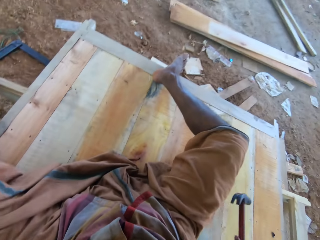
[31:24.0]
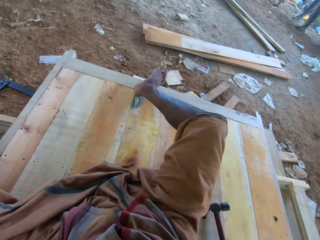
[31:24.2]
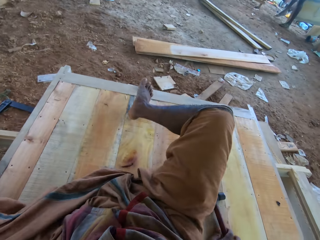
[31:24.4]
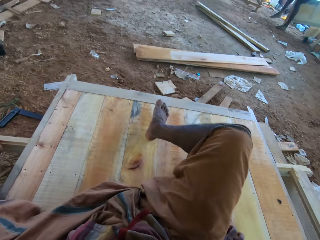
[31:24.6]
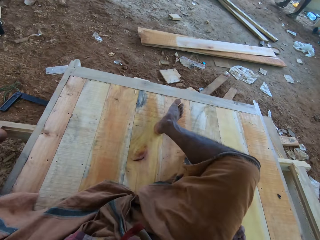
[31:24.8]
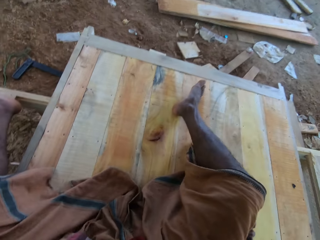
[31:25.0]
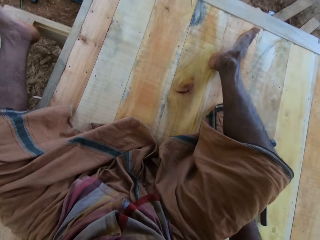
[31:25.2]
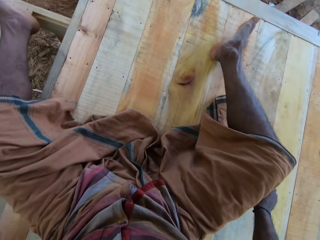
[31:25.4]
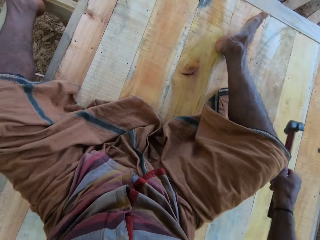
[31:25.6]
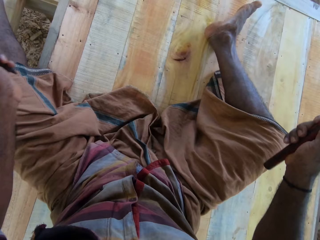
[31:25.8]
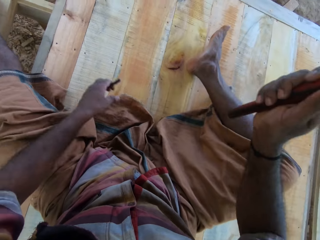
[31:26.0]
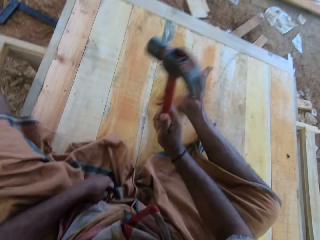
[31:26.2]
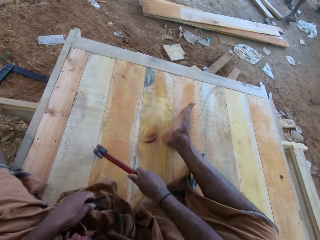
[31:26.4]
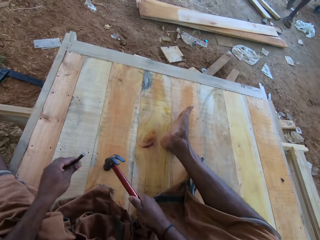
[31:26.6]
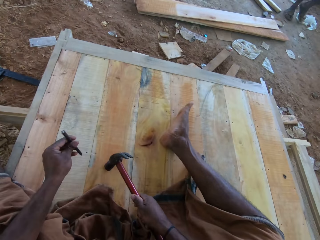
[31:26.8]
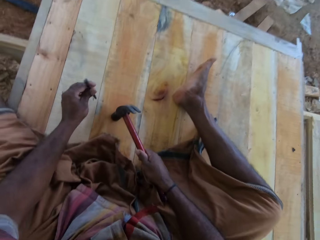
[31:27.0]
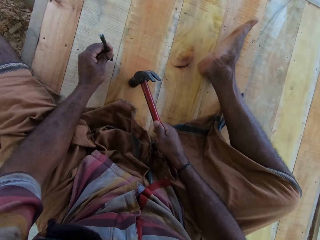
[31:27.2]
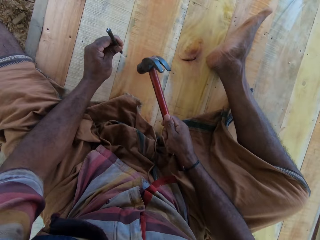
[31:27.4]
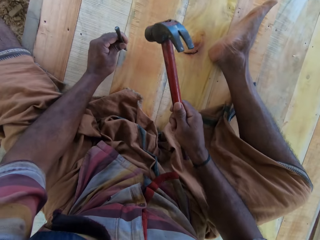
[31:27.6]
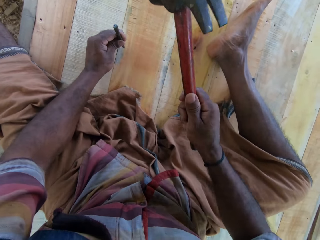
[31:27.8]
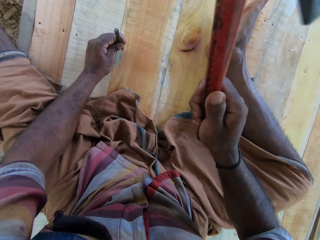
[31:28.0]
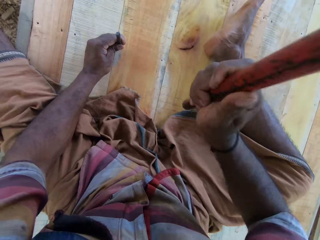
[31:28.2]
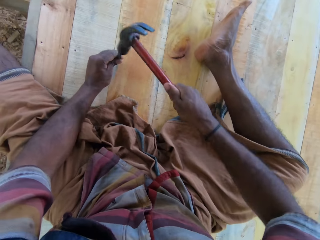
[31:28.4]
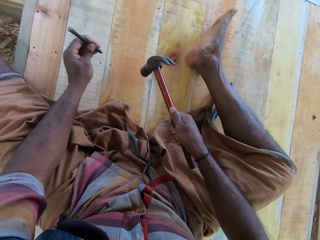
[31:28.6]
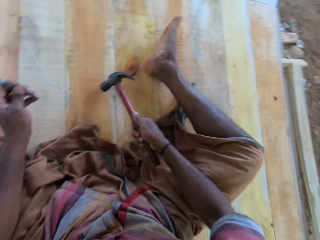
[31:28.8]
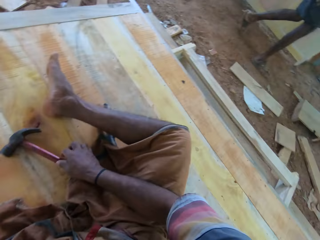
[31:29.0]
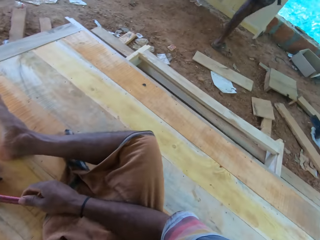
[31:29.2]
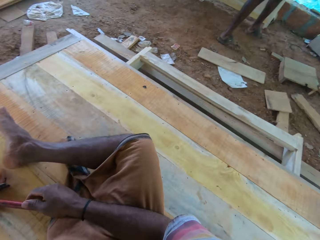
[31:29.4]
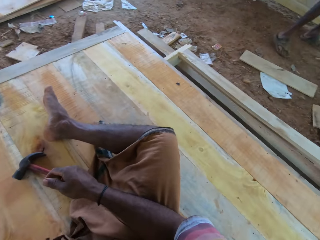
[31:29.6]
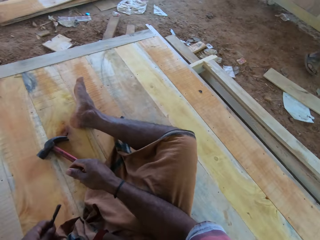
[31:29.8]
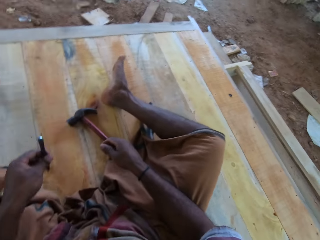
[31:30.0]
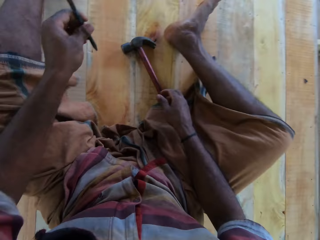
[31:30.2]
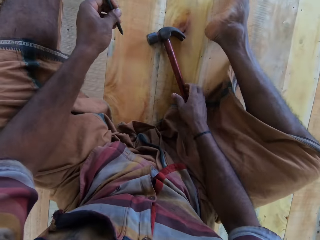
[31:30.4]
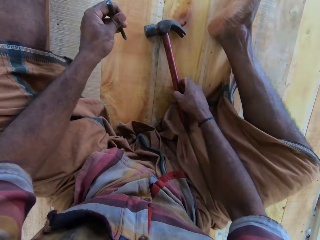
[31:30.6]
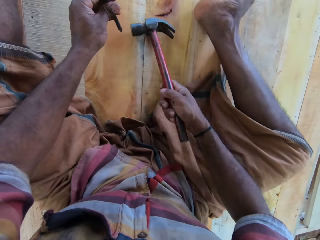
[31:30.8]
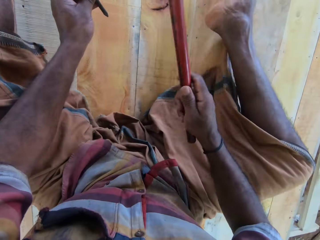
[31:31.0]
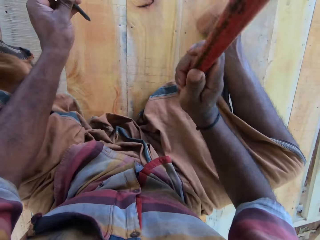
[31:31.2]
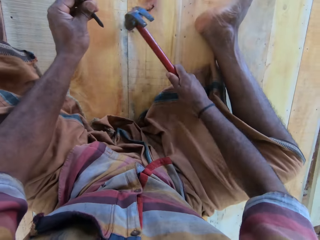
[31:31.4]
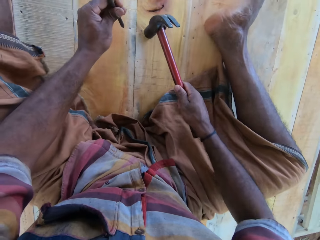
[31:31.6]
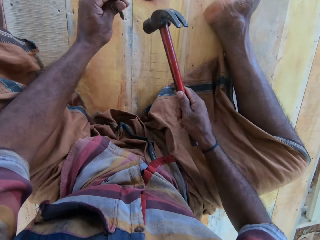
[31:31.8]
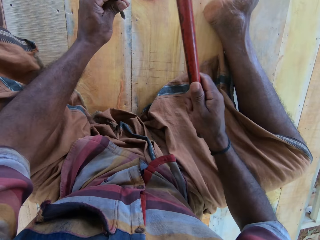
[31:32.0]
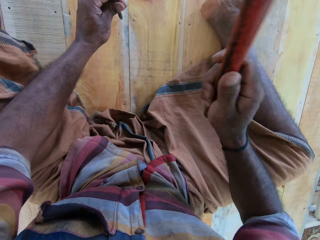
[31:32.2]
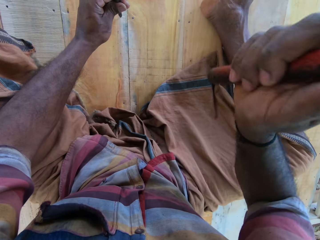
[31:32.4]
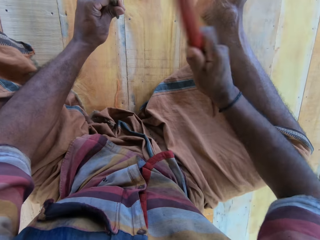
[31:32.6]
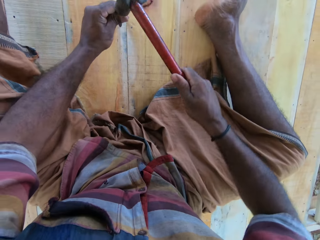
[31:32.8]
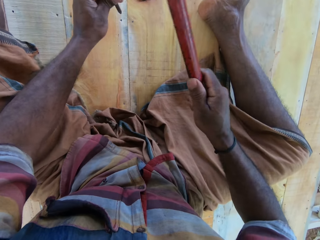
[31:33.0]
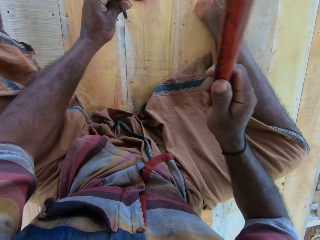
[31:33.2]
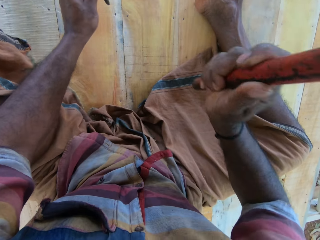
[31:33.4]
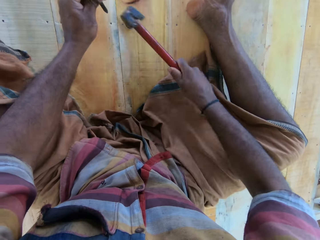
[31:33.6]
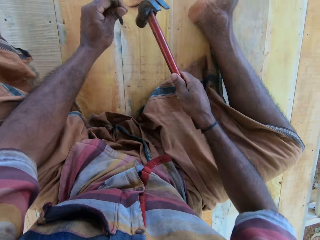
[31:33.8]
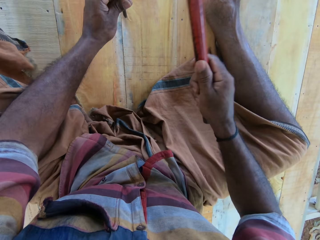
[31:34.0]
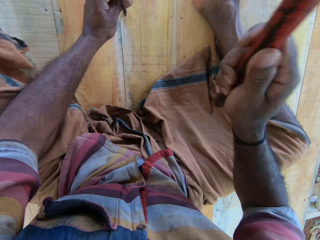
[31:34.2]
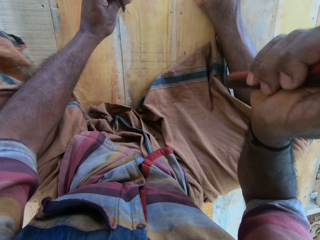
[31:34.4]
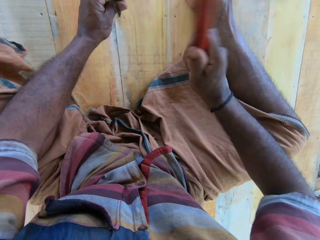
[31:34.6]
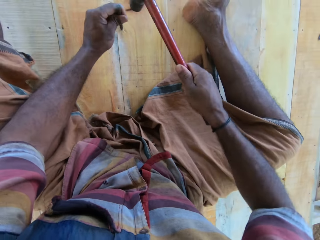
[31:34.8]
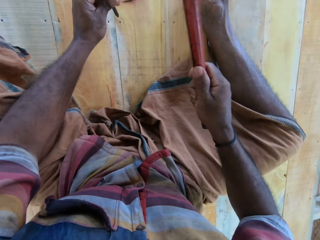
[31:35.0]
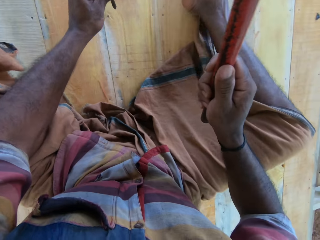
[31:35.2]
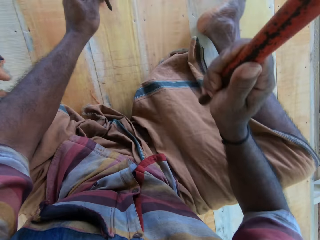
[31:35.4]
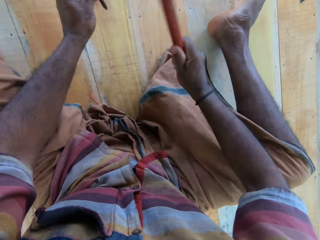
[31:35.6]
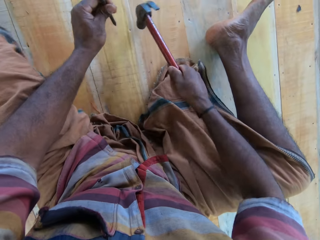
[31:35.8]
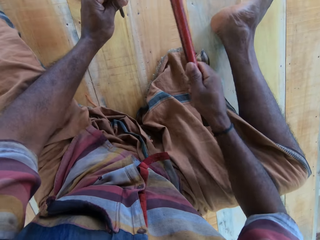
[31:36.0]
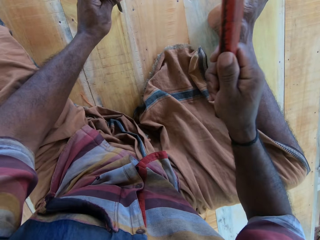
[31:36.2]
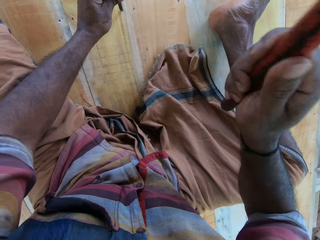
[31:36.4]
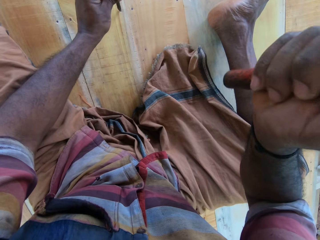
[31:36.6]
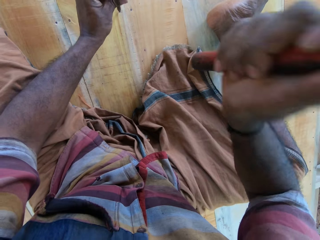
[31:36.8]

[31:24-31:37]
The camera wearer looks around the workshop, adjusts his cloth, holds the nail in place and hammers the nail. They look around the workshop. They pick up a hammer. They hold the nail in place. They hammer the nail.

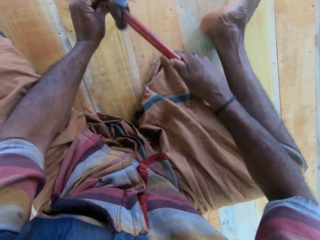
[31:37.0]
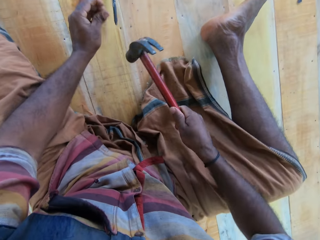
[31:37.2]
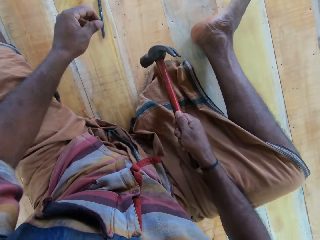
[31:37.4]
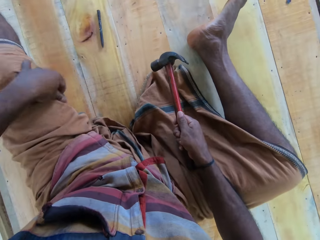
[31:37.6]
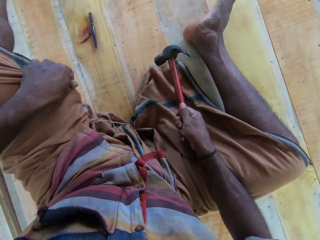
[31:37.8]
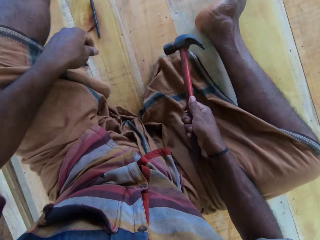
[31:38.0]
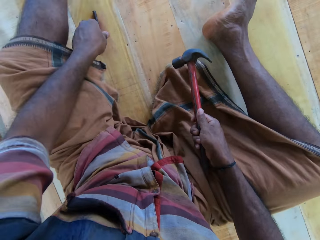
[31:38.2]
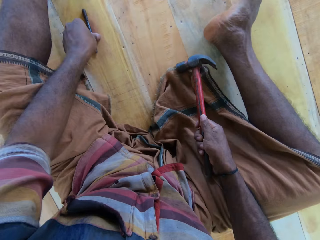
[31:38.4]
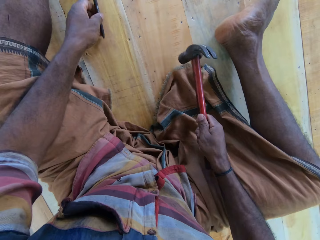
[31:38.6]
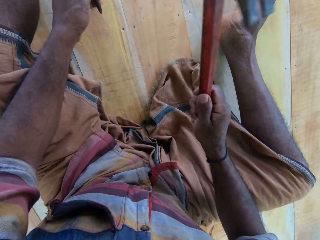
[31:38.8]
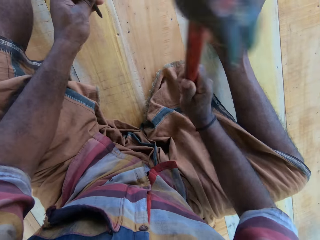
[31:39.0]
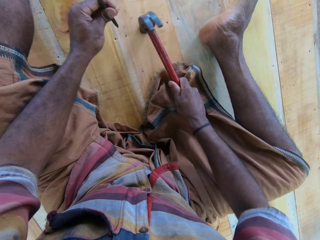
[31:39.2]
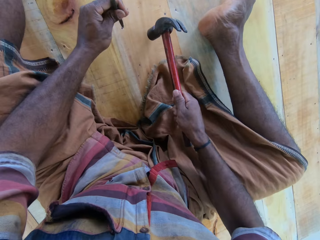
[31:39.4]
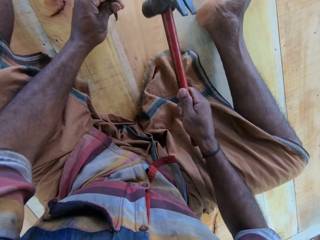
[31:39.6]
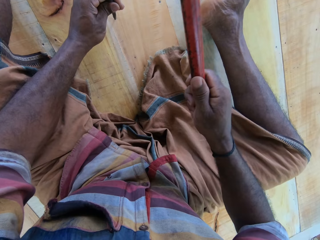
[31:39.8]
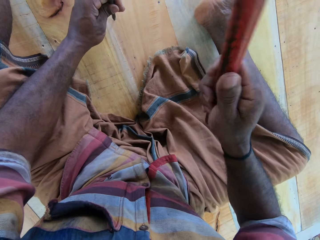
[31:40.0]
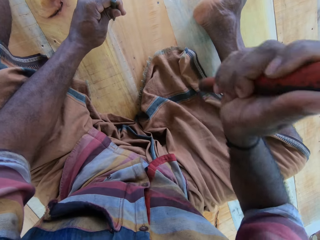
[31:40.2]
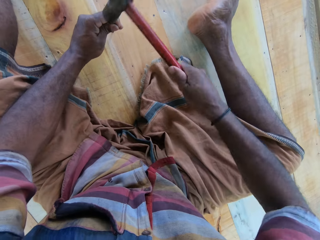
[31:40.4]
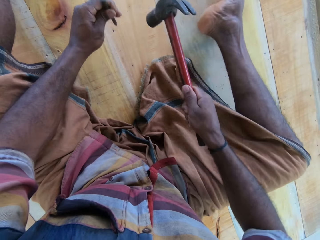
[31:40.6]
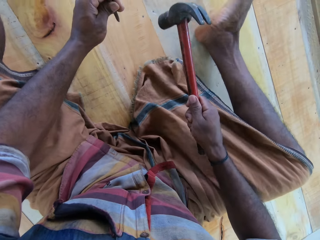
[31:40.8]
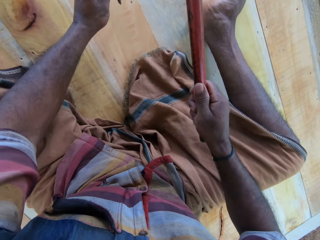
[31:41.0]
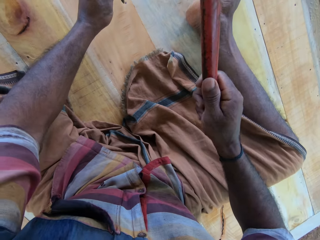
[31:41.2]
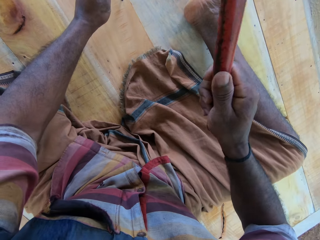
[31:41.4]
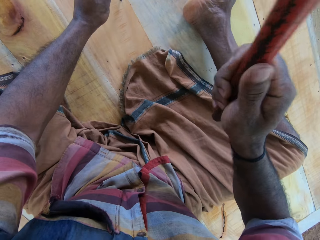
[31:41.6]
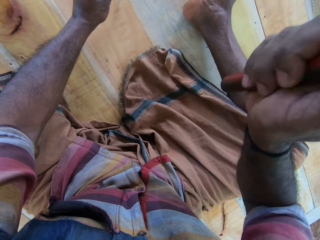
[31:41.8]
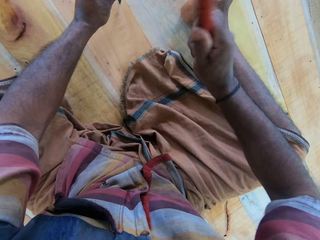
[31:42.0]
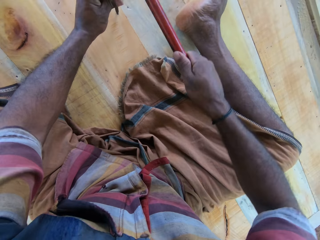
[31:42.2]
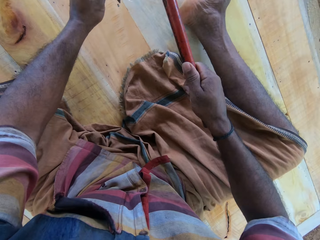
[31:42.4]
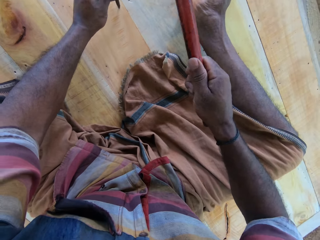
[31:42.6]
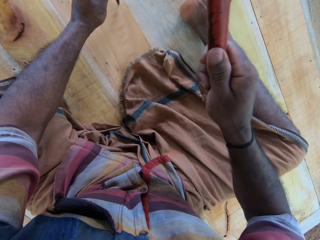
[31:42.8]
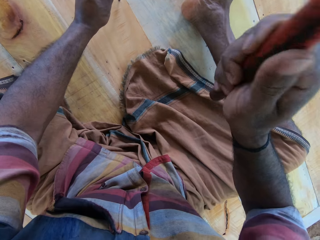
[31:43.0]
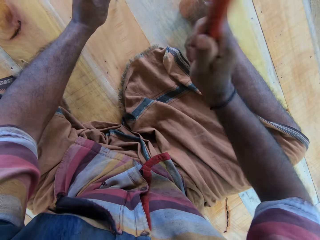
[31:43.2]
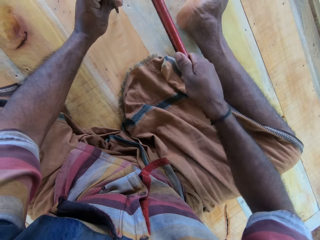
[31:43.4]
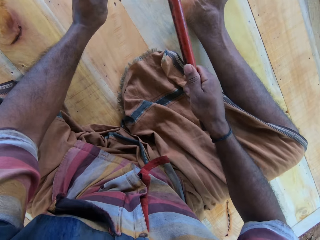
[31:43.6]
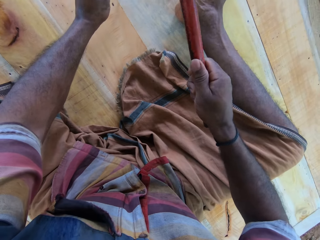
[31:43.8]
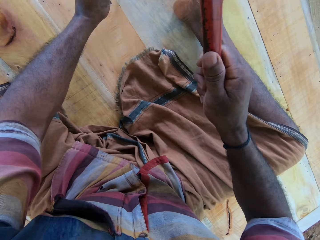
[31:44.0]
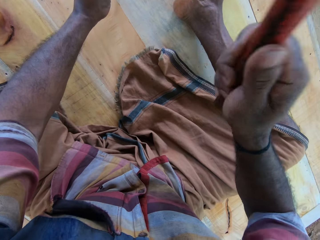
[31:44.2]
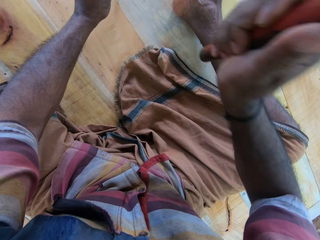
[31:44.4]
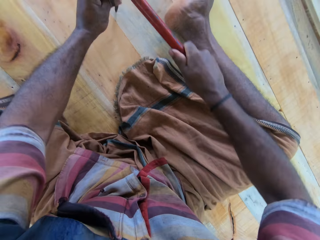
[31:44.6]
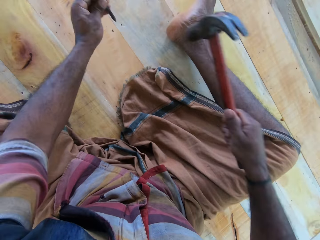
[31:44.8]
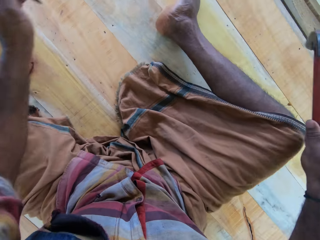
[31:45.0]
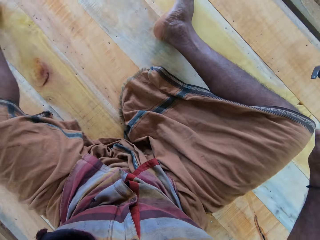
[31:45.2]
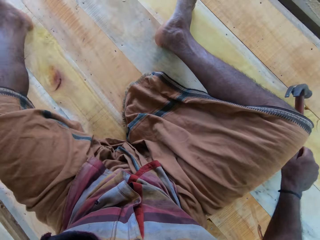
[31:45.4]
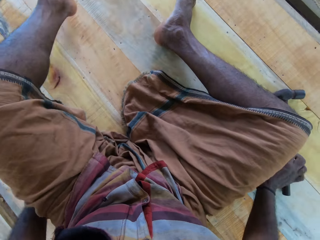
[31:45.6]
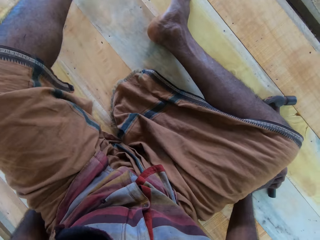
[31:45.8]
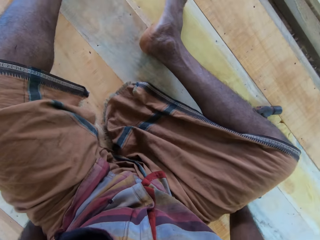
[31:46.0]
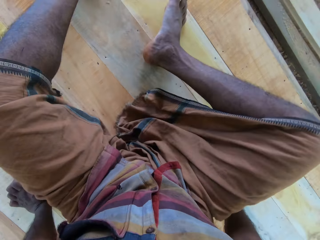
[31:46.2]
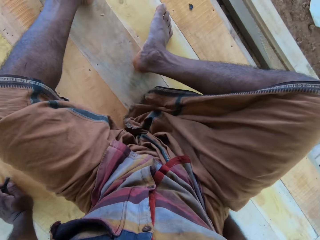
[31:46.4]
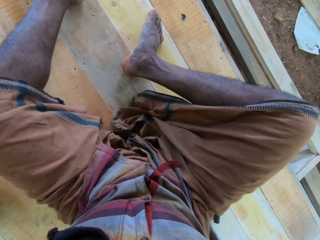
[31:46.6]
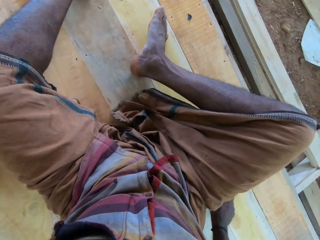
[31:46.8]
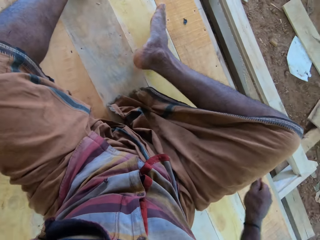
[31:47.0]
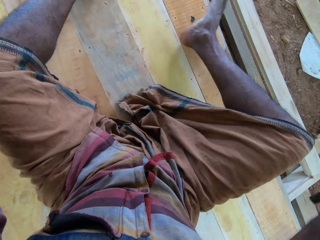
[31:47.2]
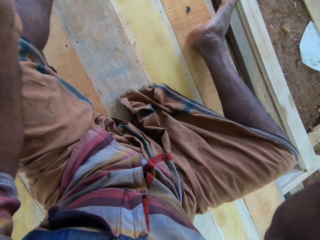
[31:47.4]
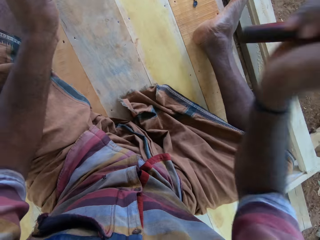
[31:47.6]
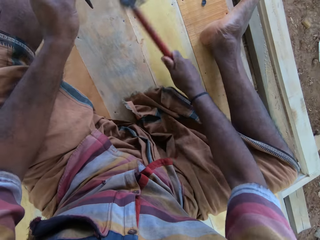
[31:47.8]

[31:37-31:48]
The camera wearer puts the hammer down, moves on the wood floor and positions himself.
